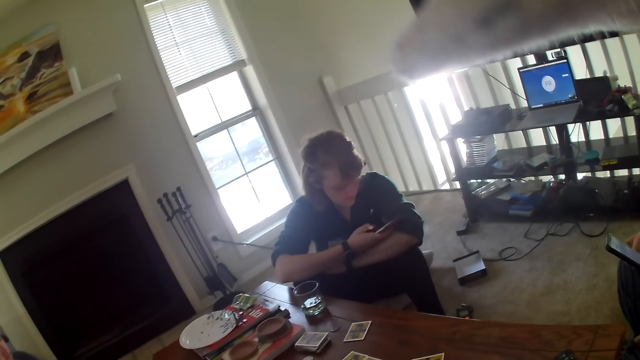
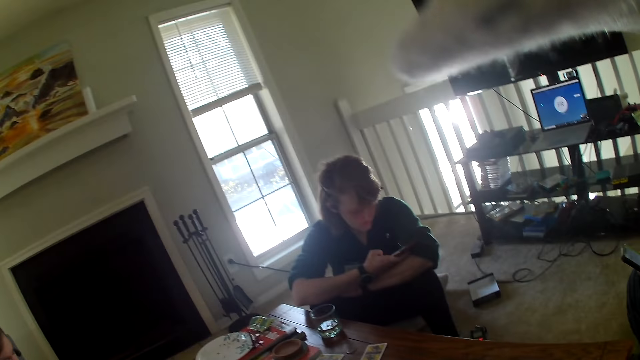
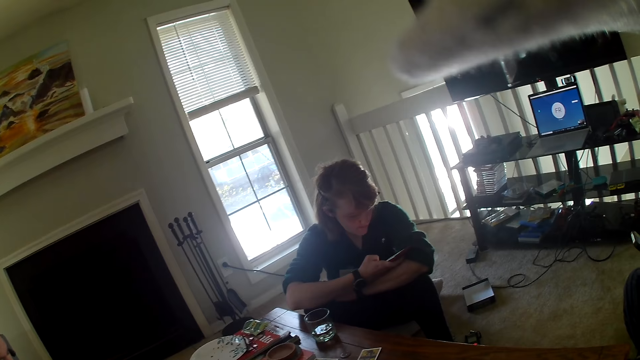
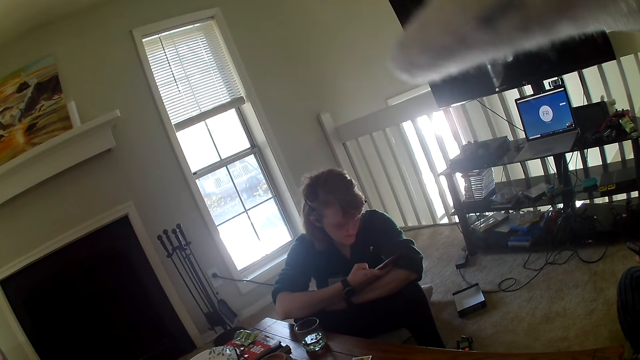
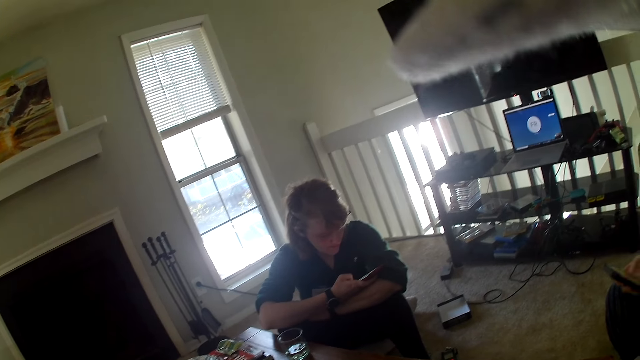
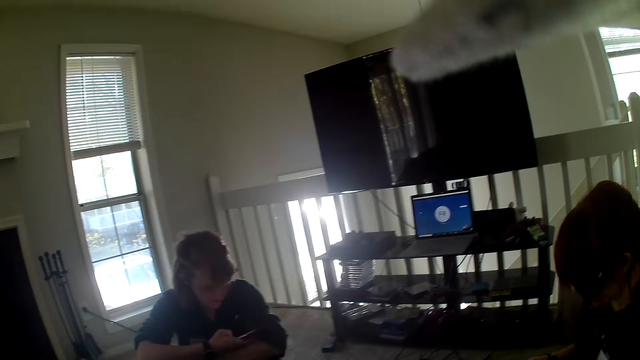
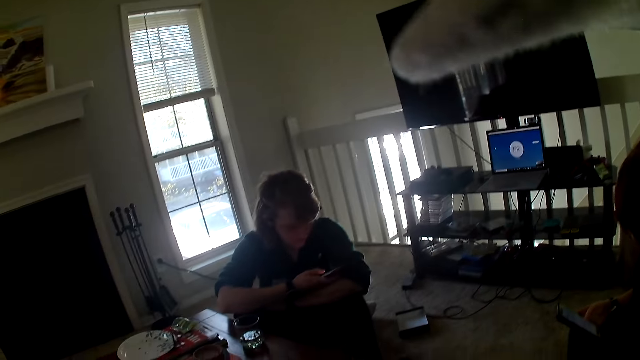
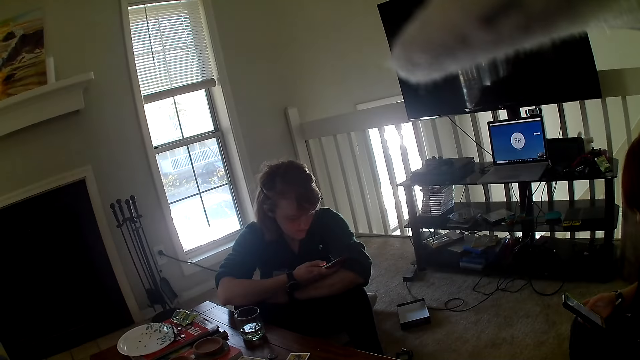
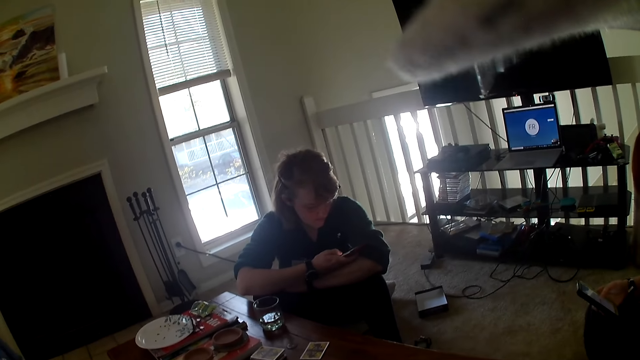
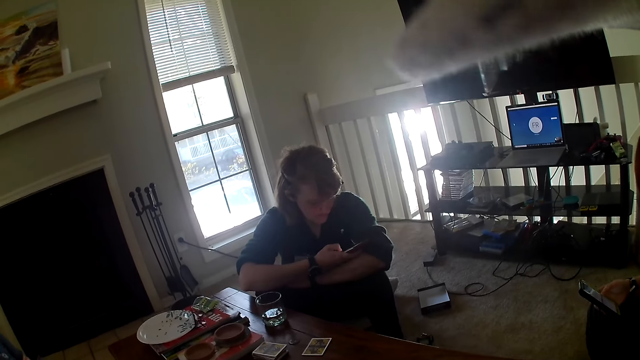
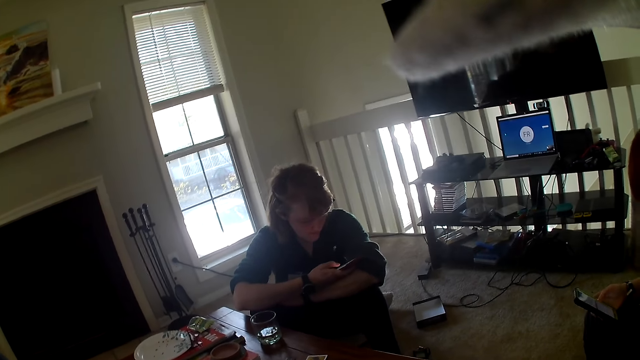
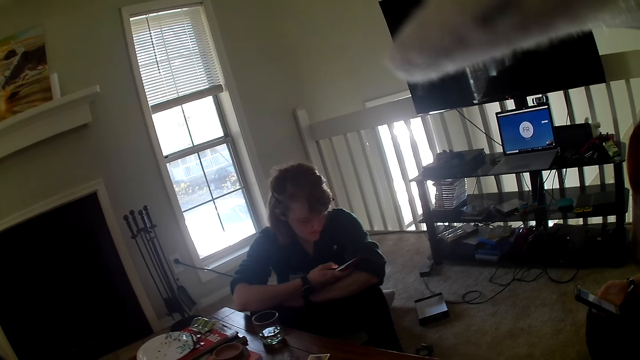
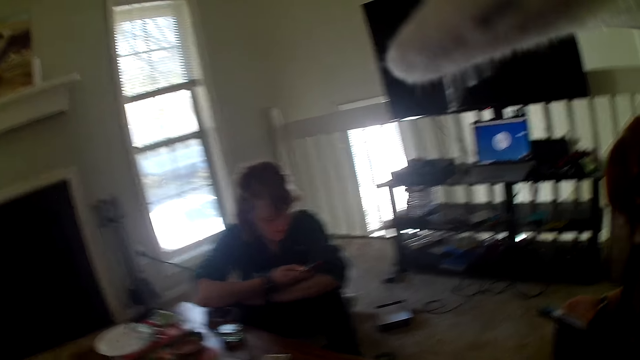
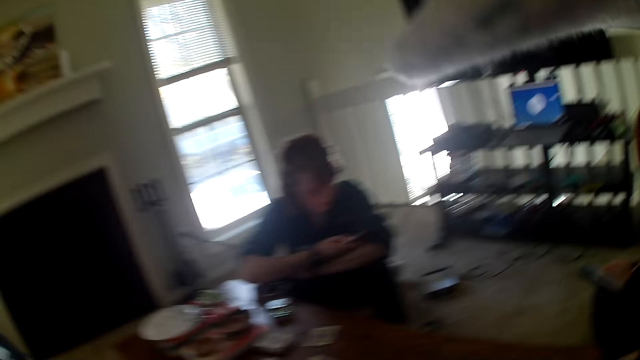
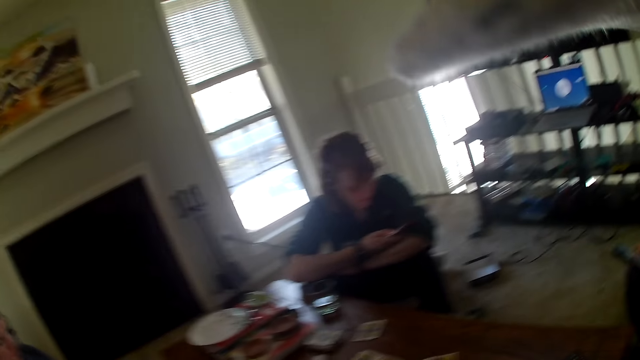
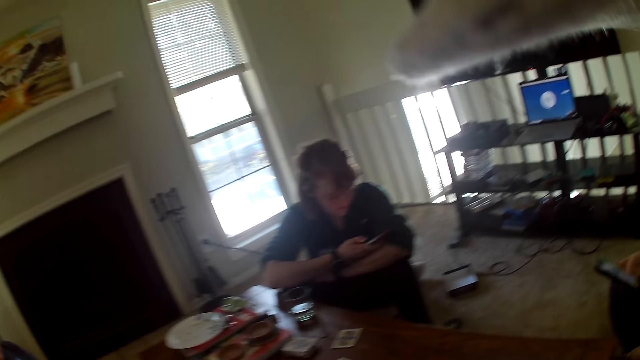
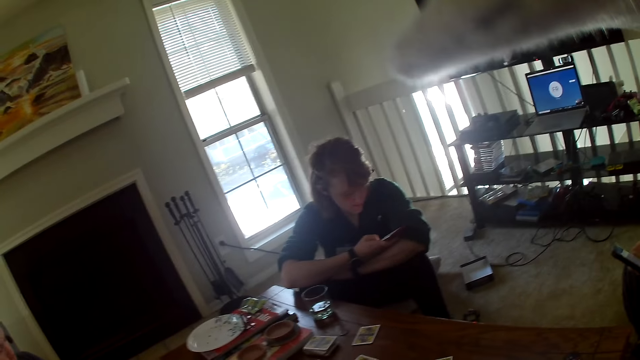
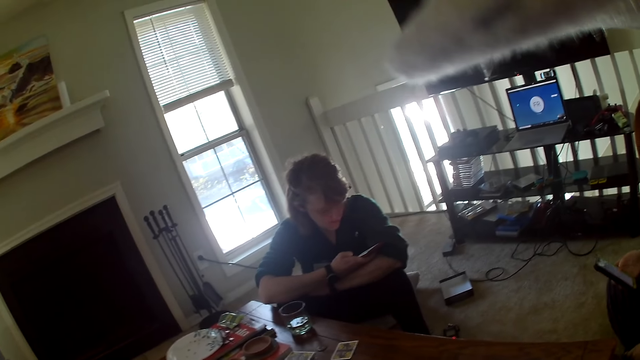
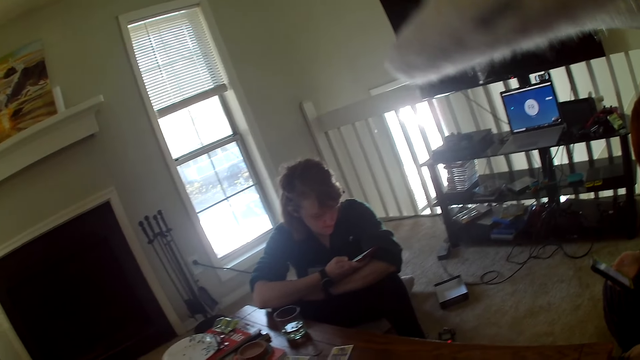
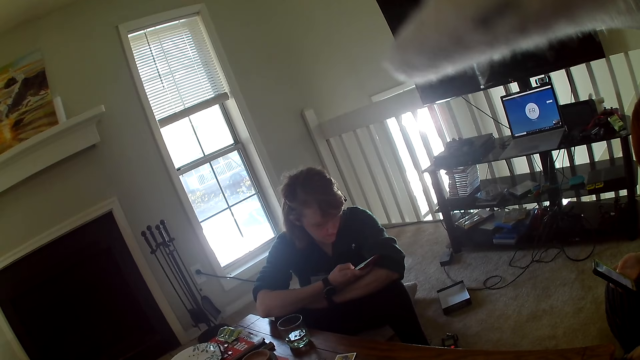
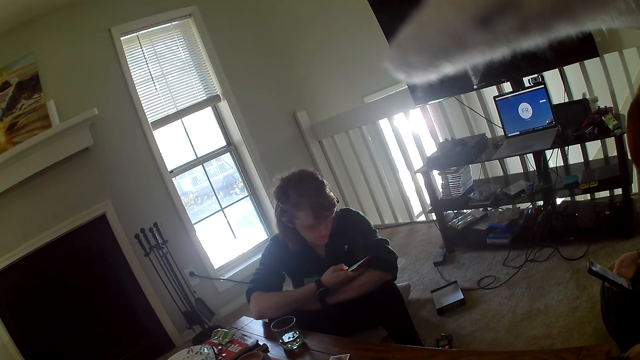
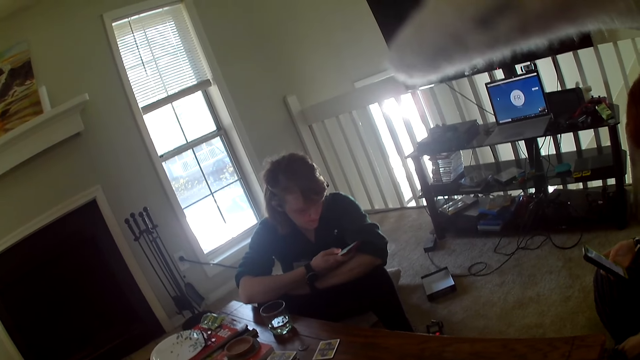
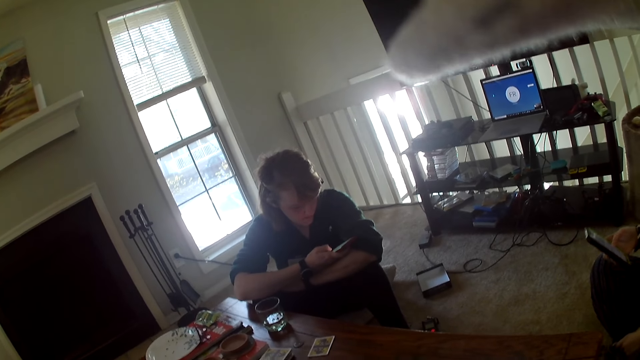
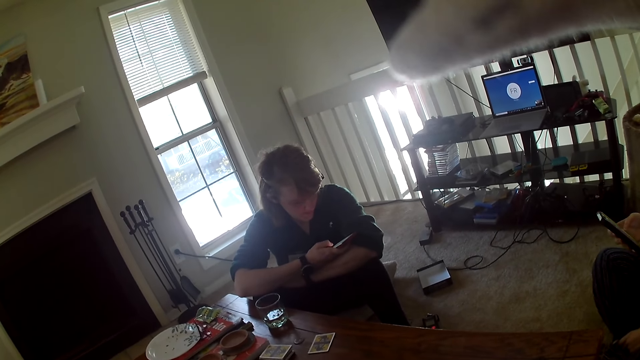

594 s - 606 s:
The camera wearer looks around the apartment. They stare at a woman. The woman uses the phone.

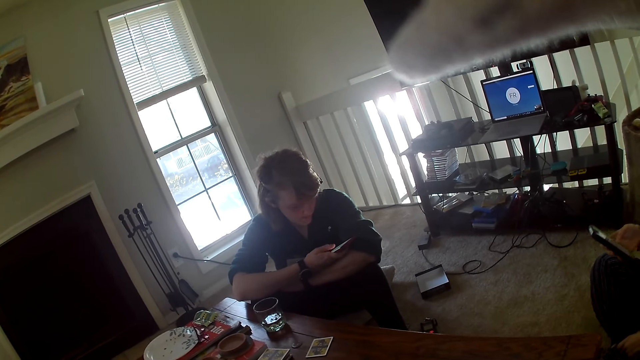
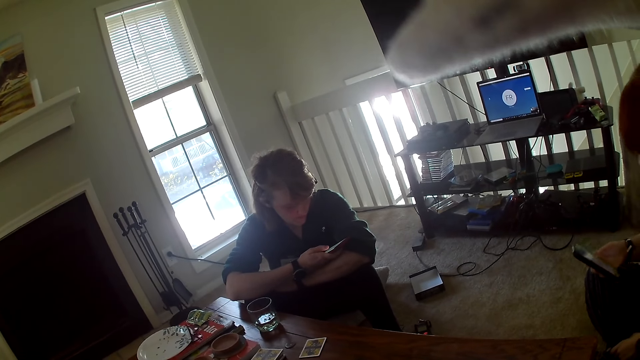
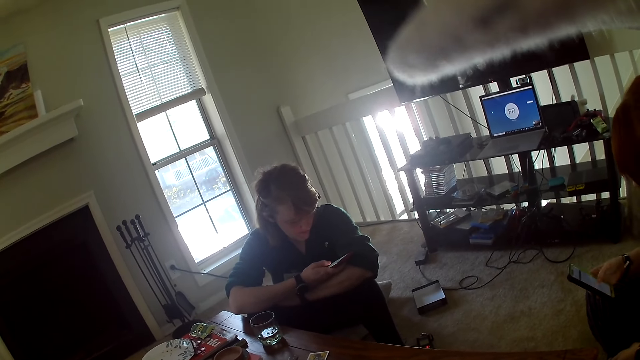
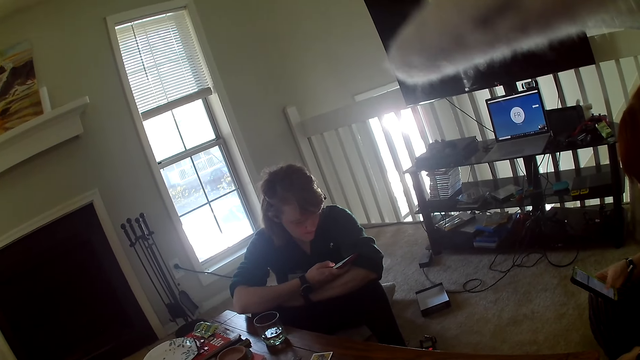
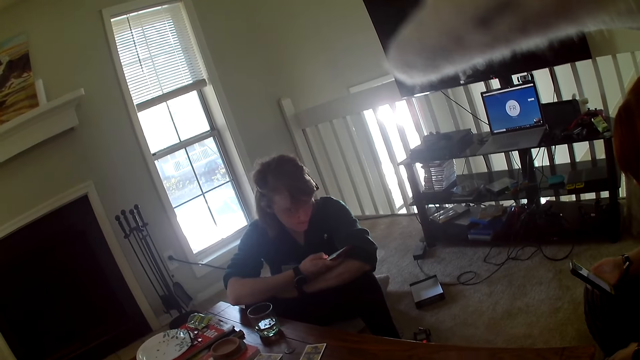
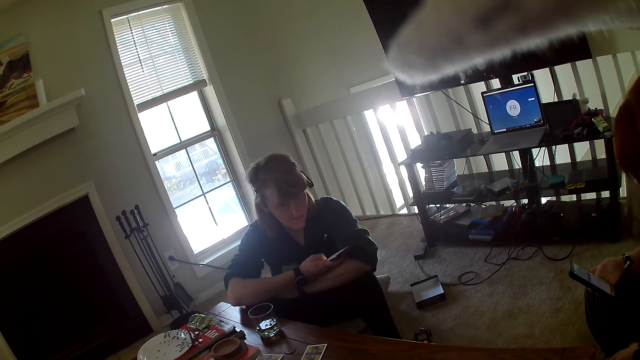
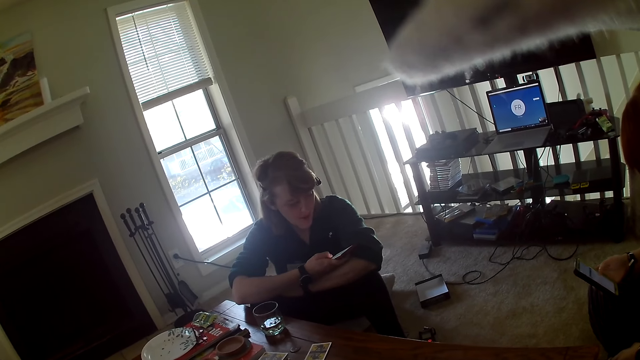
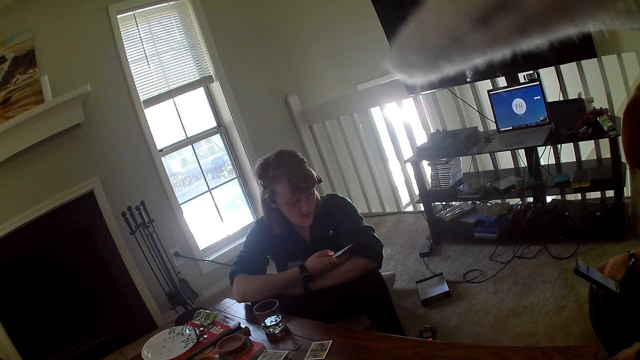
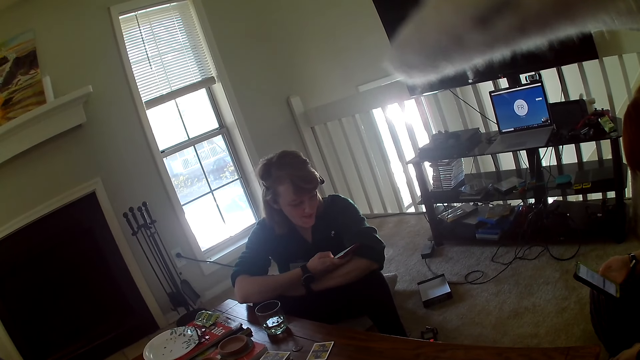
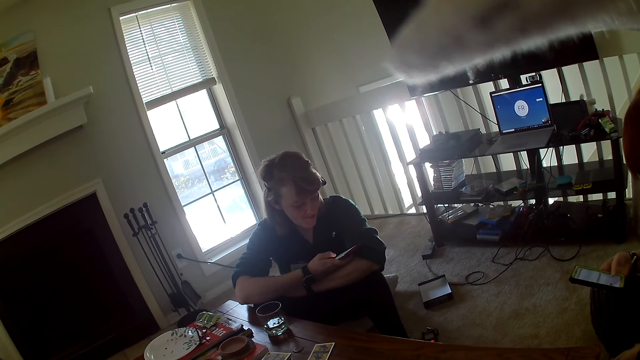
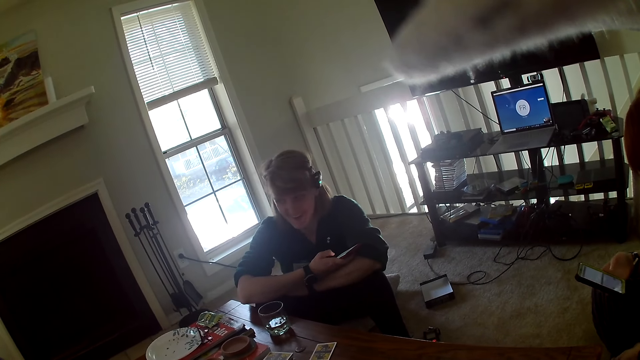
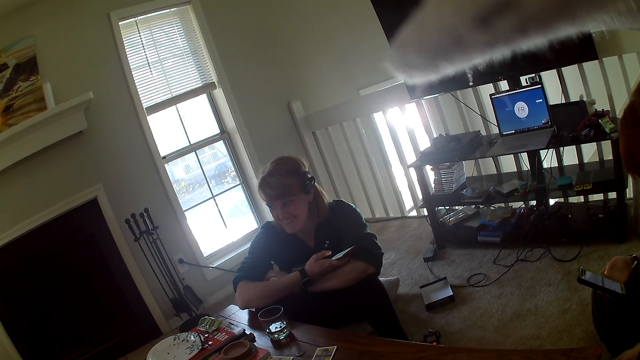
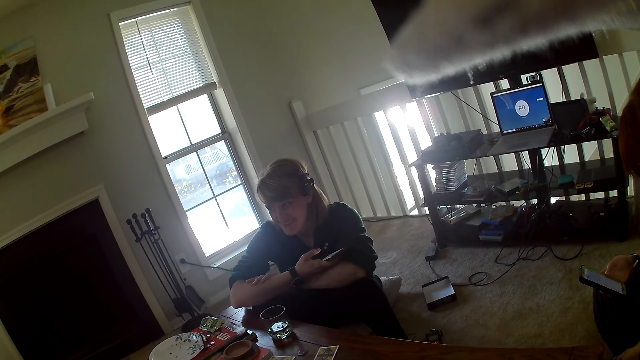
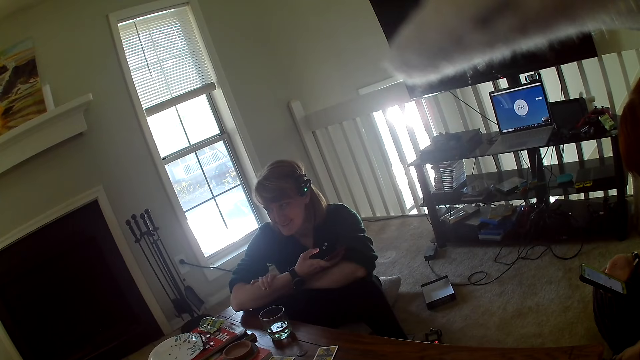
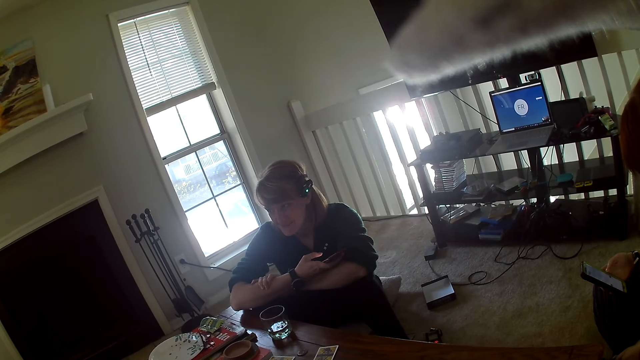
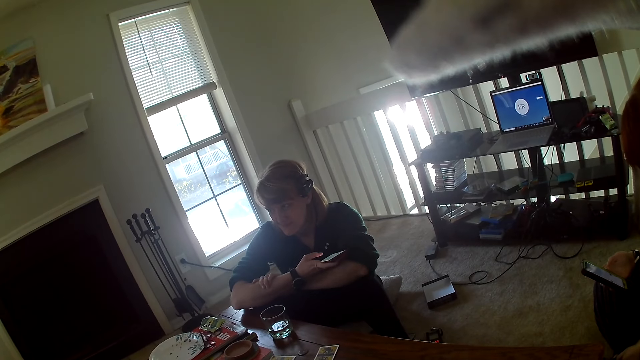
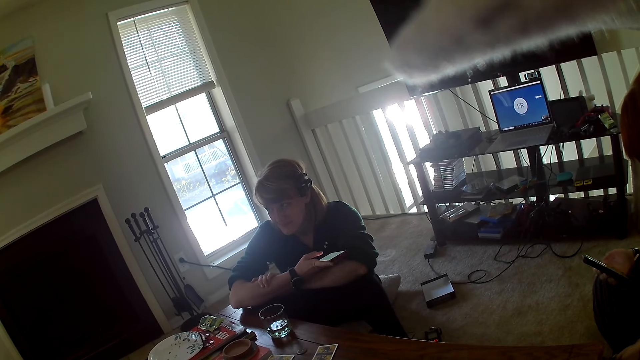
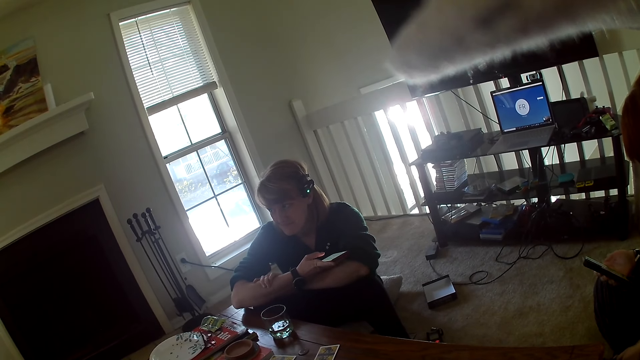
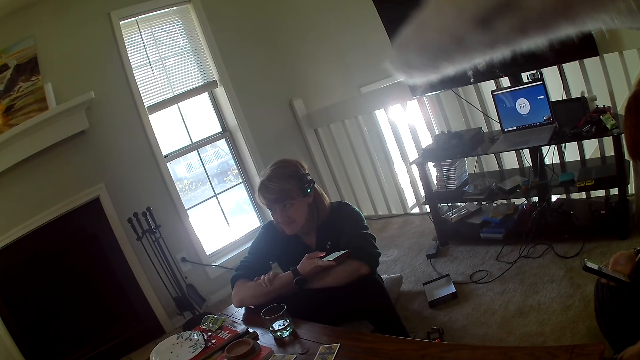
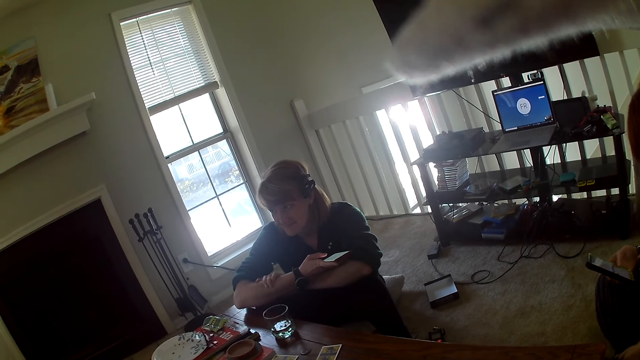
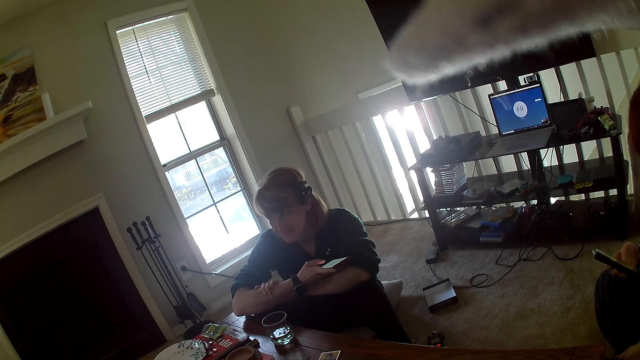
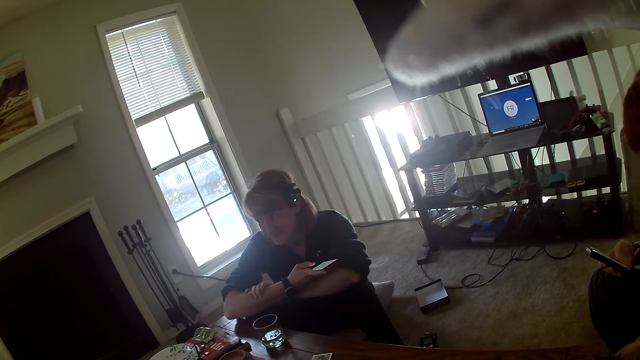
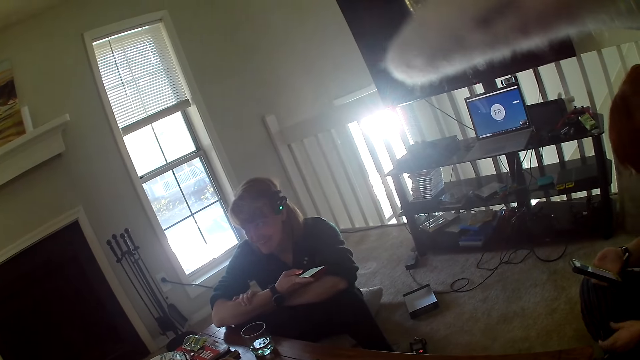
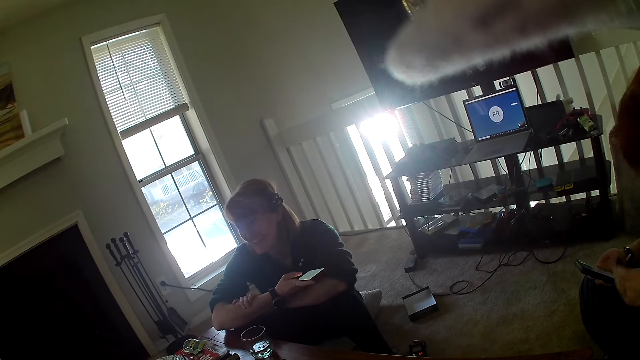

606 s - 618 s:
A woman stares at a man.
